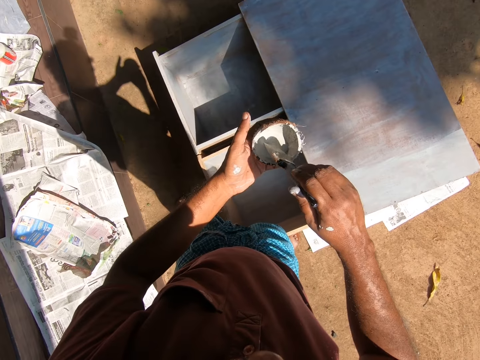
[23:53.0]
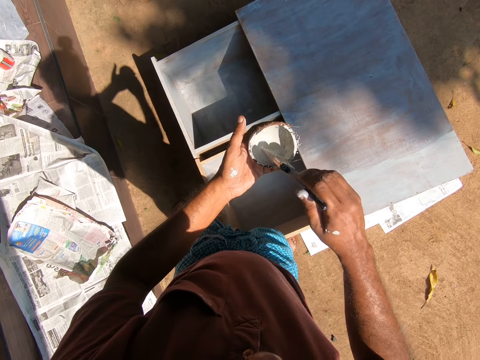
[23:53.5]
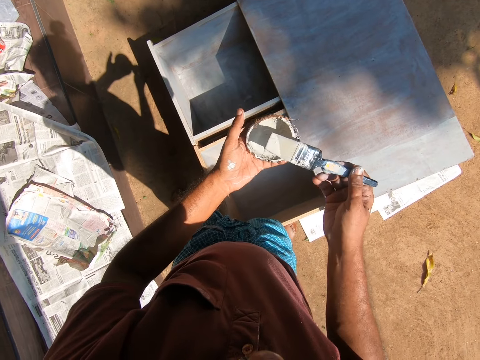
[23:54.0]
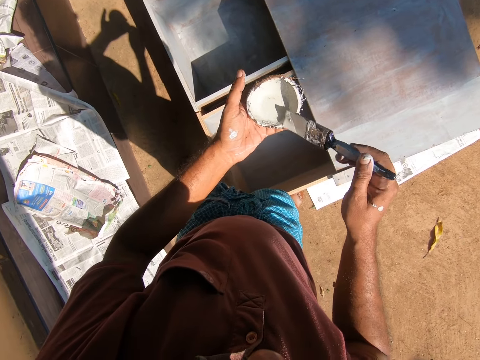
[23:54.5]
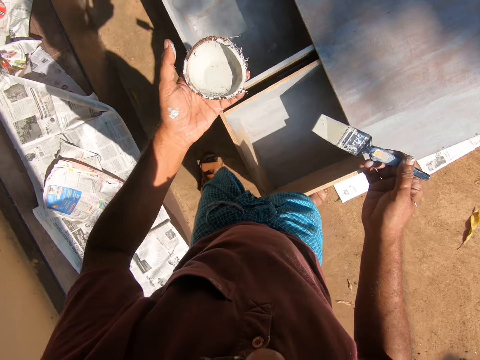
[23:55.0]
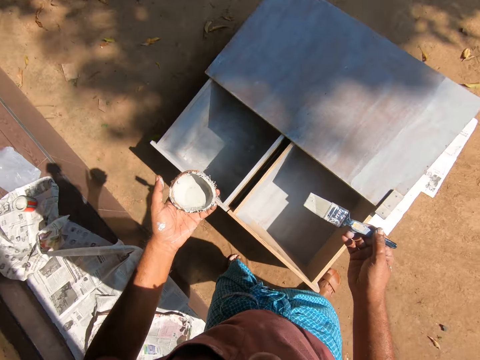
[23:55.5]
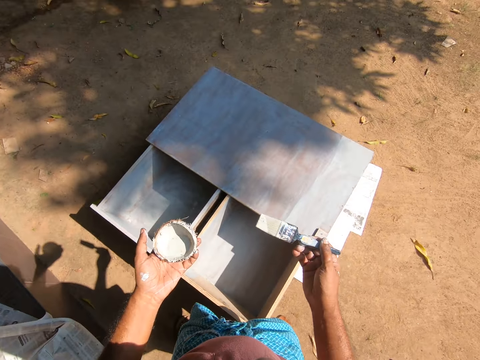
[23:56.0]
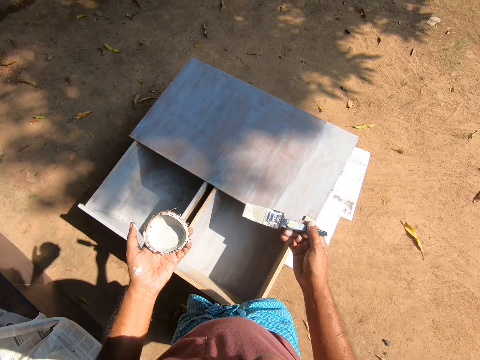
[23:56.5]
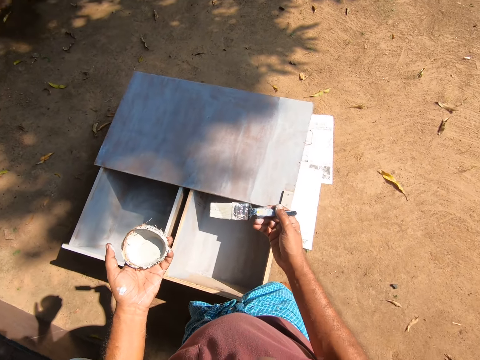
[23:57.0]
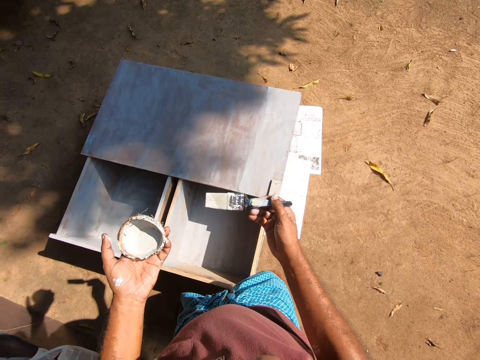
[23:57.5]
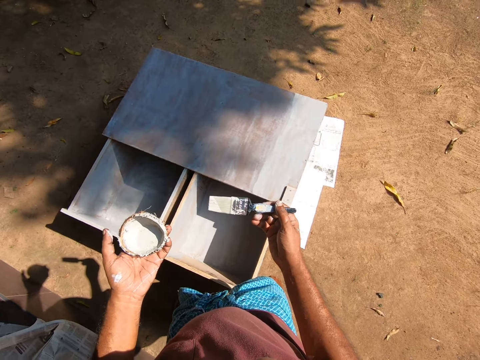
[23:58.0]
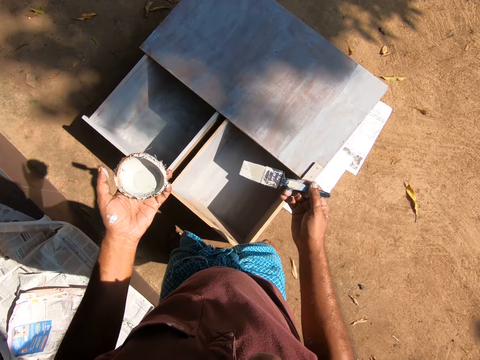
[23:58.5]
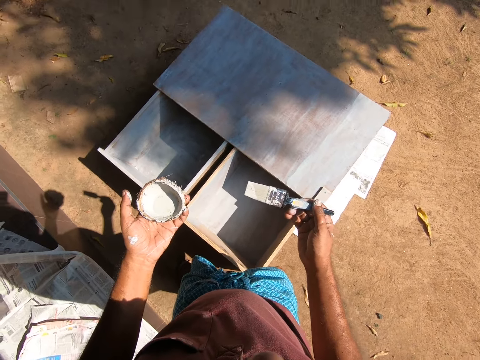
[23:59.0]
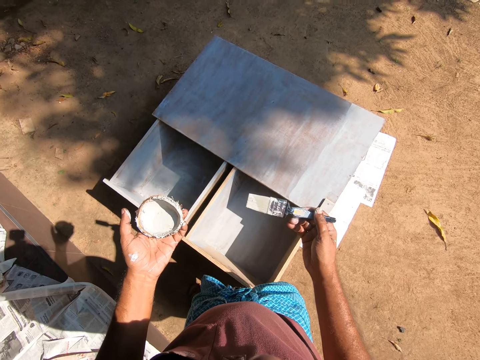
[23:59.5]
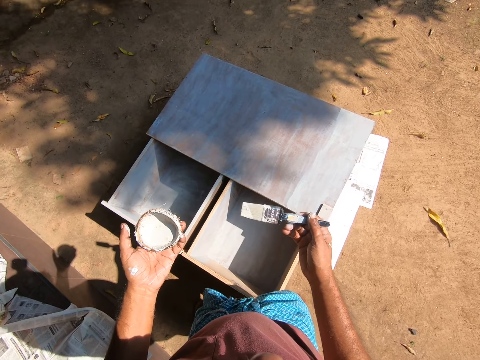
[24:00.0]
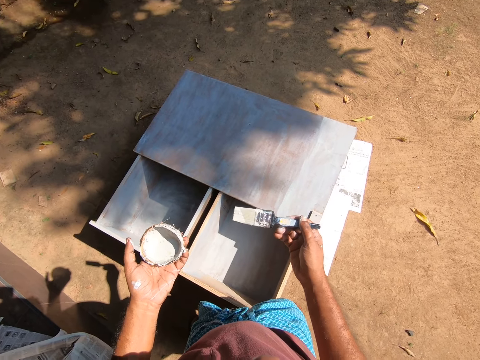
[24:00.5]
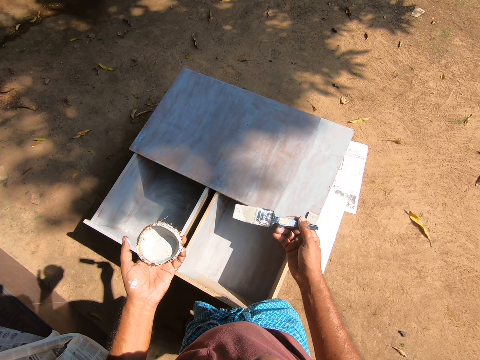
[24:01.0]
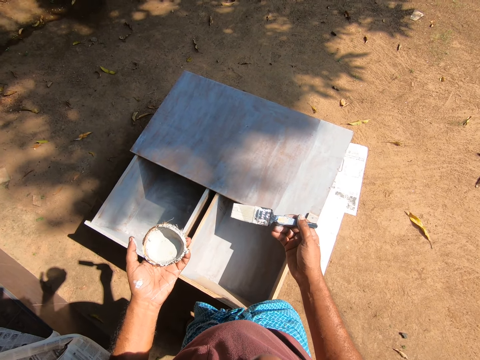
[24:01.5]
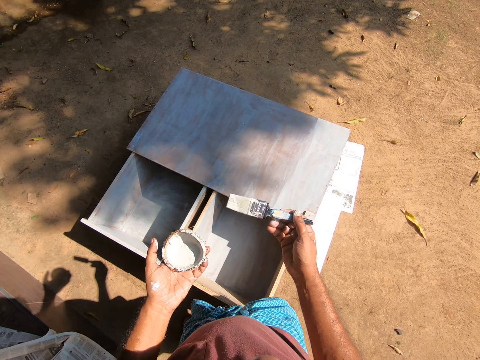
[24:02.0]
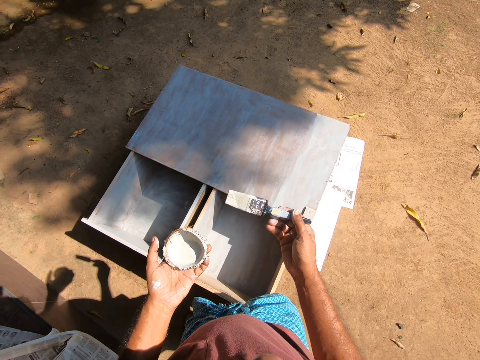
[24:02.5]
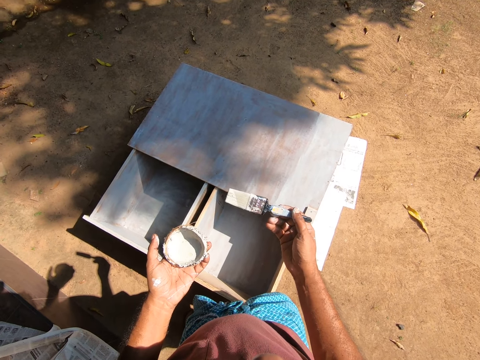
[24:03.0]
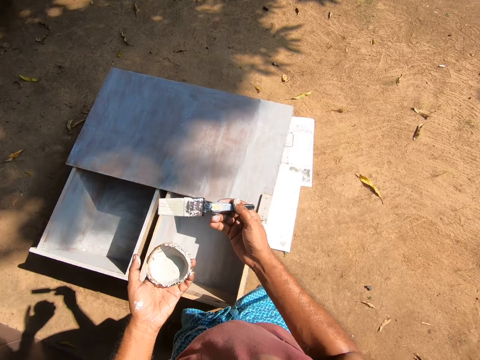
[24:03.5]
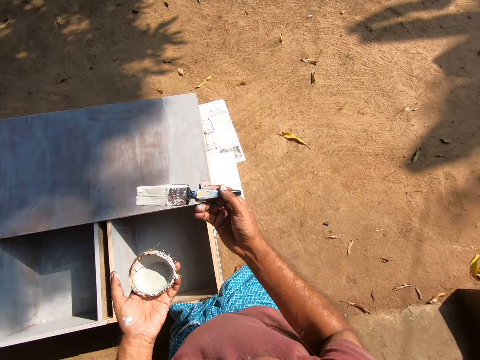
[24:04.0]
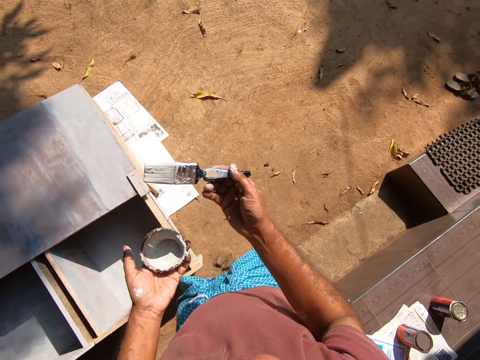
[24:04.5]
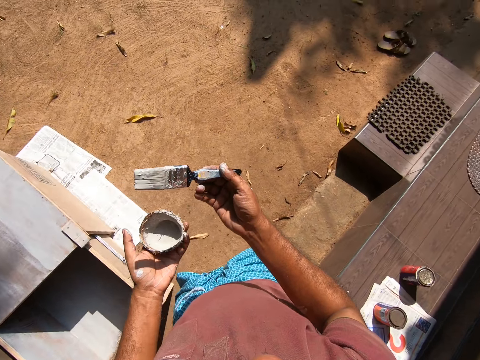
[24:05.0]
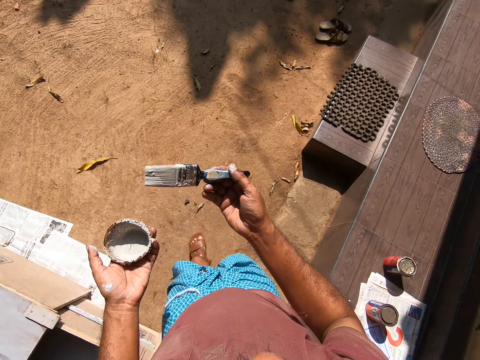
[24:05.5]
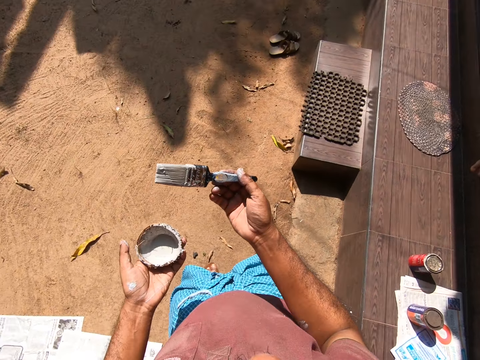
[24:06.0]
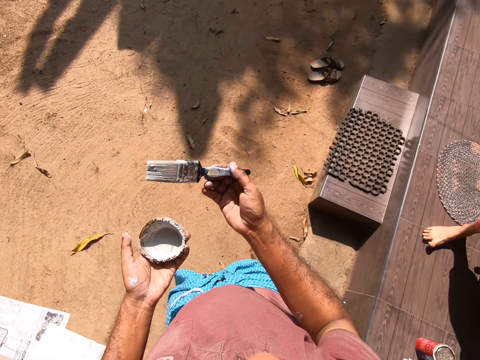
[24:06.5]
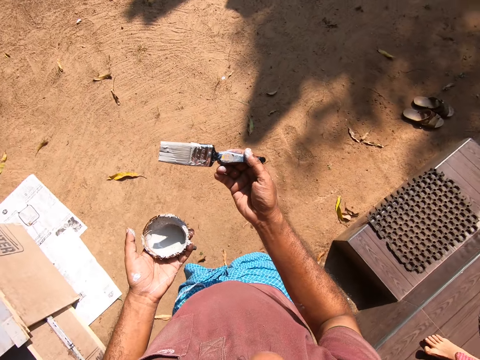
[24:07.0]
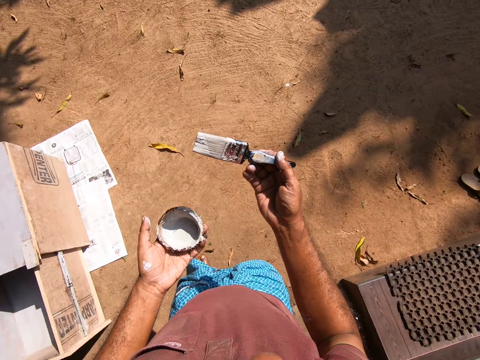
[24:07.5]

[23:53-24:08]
The camera wearer dips the brush into the paint in the coconut shell. He returns paint in the coconut shell. He moves his leg. He looks around. He interacts with a woman. He walks in the area. A person walks toward the camera wearer. The camera wearer stands. The person fits the camera.

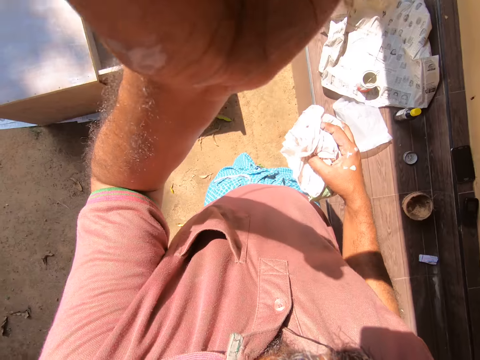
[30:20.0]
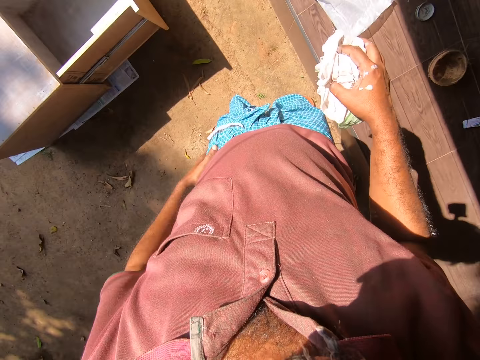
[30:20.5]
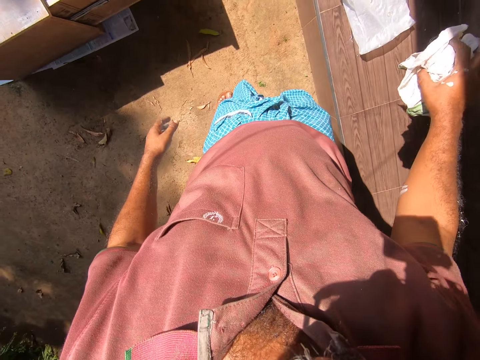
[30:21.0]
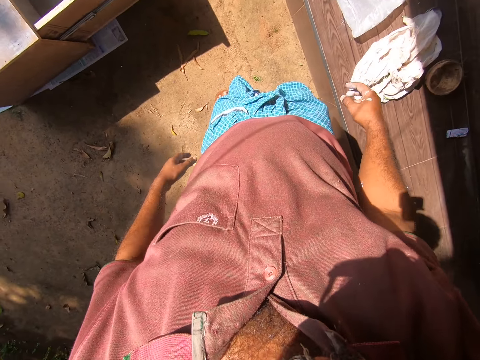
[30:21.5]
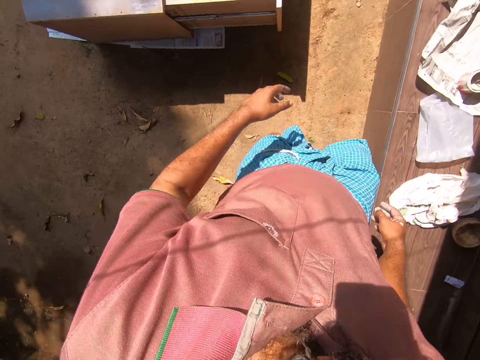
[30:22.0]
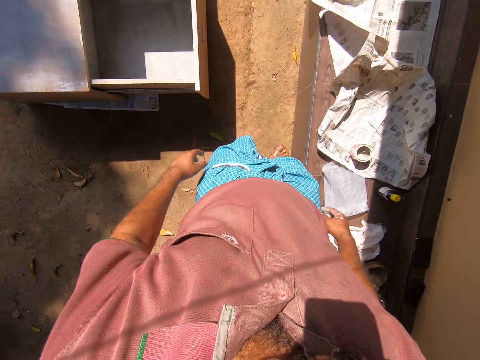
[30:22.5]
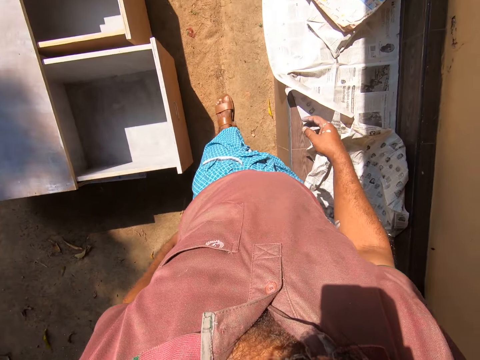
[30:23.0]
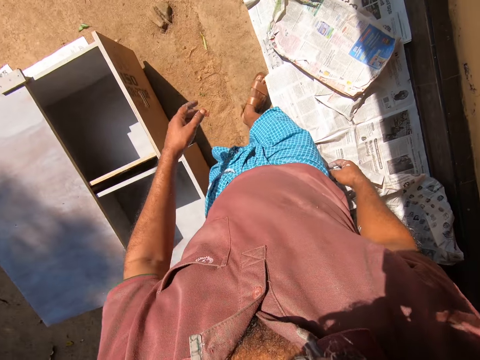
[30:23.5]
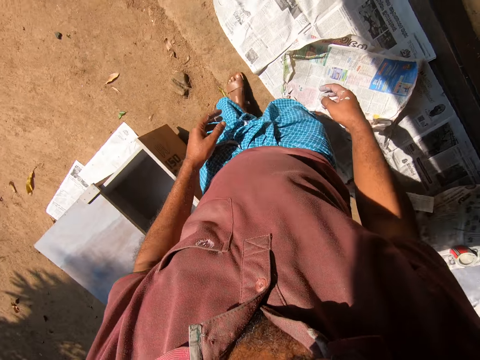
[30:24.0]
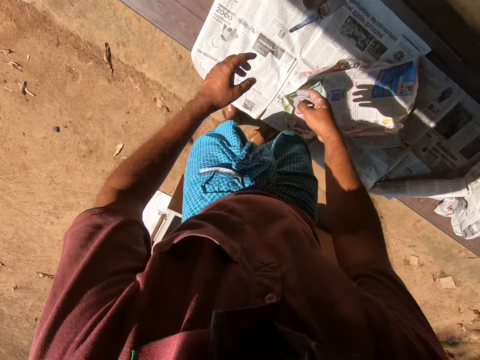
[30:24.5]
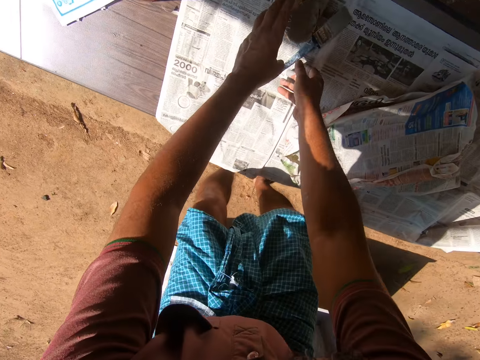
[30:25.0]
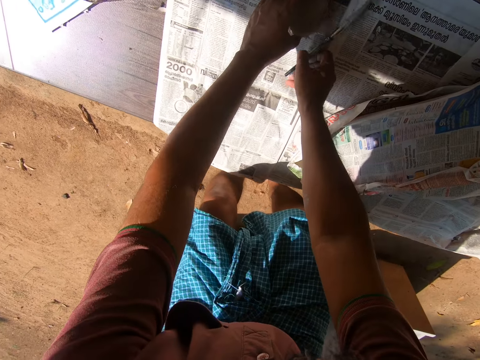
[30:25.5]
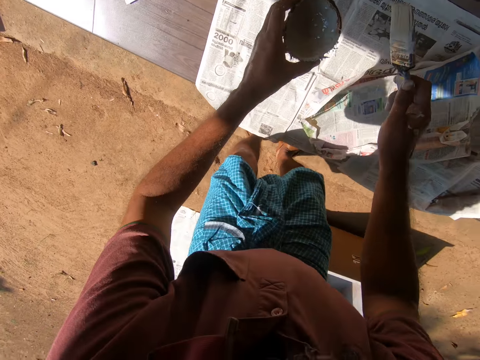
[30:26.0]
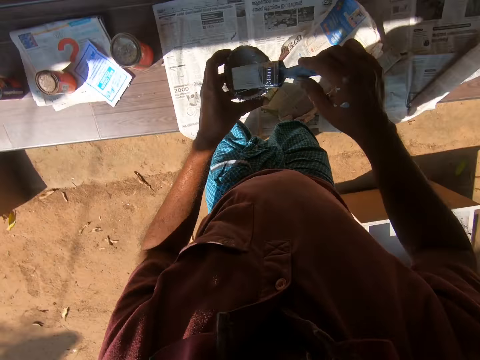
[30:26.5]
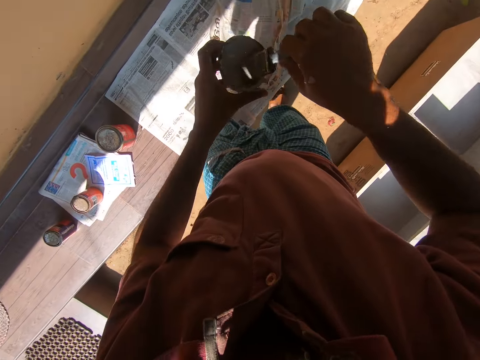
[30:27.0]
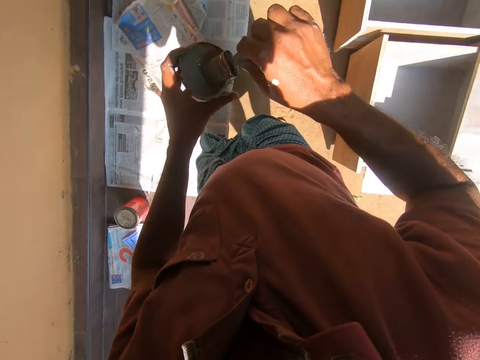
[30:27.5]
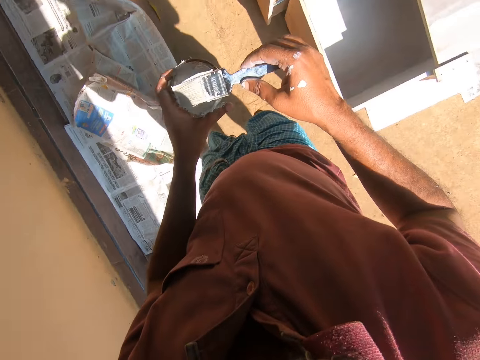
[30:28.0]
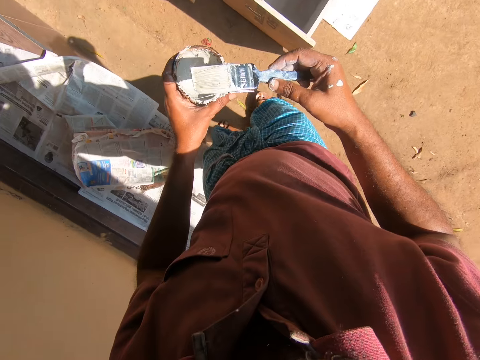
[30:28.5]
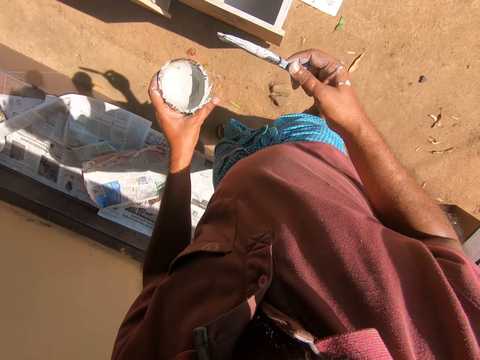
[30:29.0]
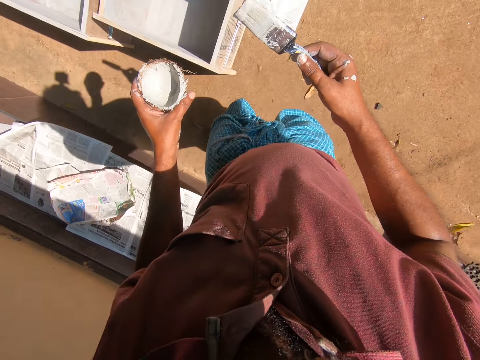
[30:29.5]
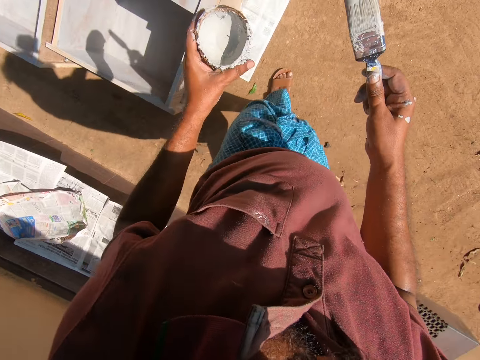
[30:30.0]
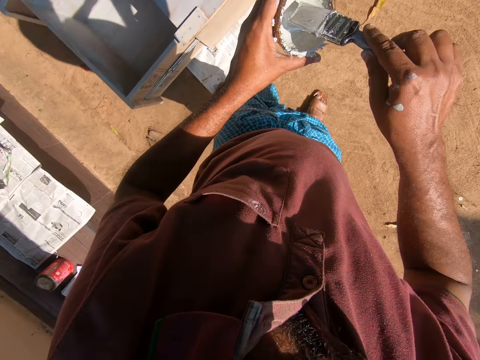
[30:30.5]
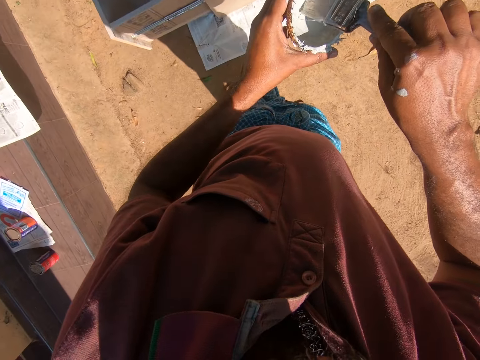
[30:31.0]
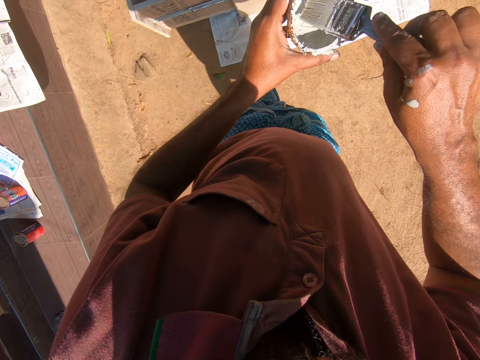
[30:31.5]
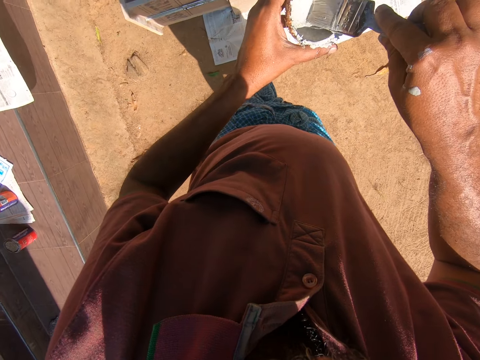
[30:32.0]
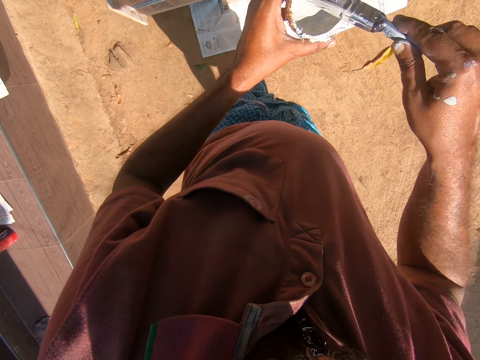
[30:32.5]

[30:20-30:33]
The camera wearer puts a cloth on a bench. They walk in the compound. They pick a paintbrush and a tin of paint. They dip the paintbrush in the paint. They stir the paint. They walk in the compound. They dip the paintbrush in the paint.
